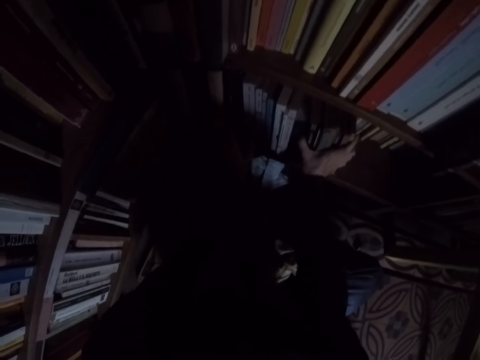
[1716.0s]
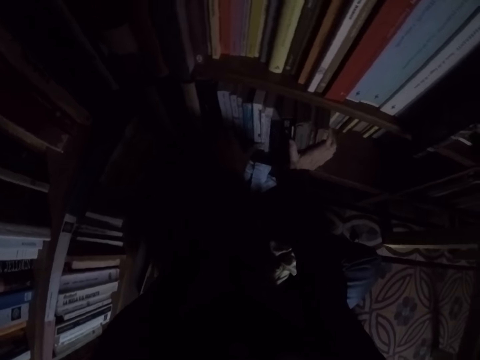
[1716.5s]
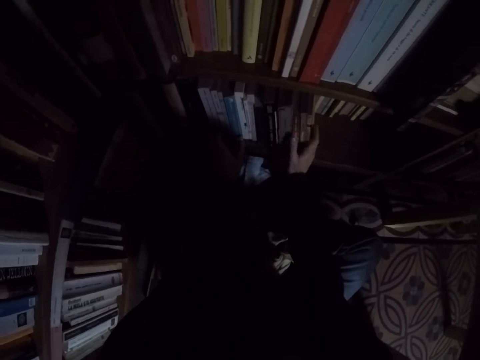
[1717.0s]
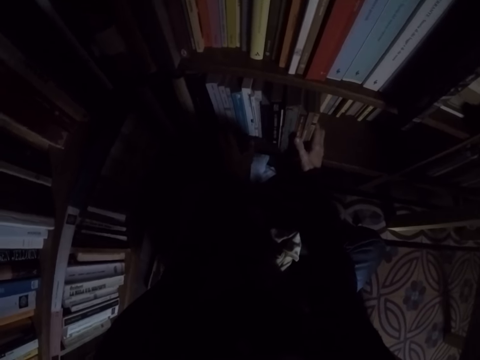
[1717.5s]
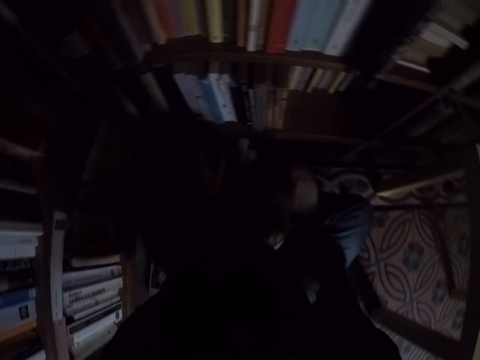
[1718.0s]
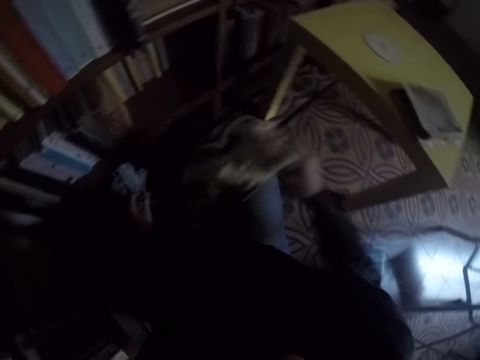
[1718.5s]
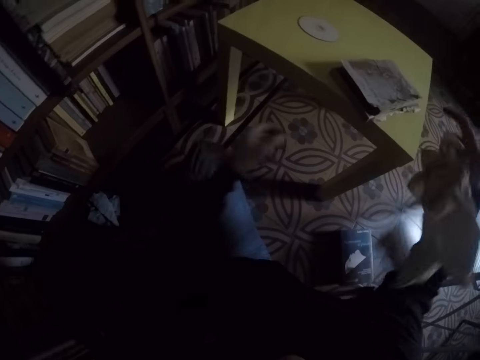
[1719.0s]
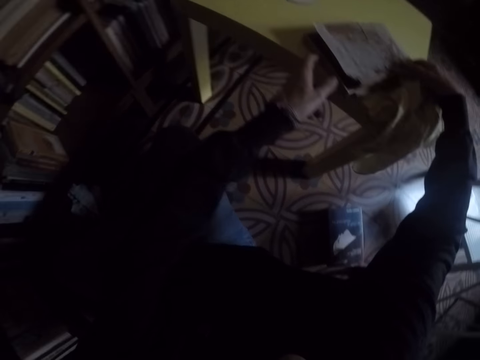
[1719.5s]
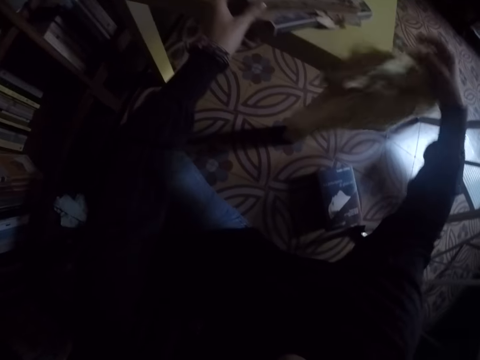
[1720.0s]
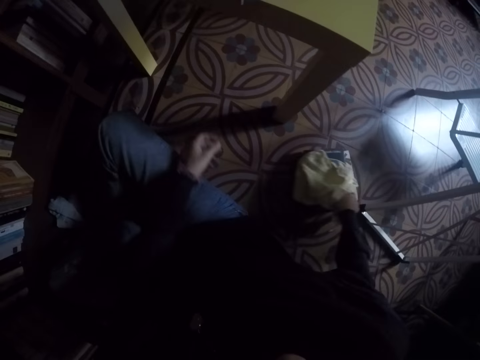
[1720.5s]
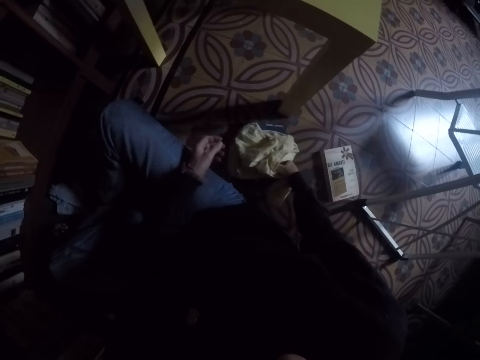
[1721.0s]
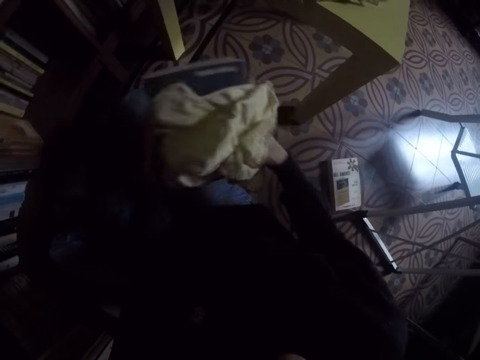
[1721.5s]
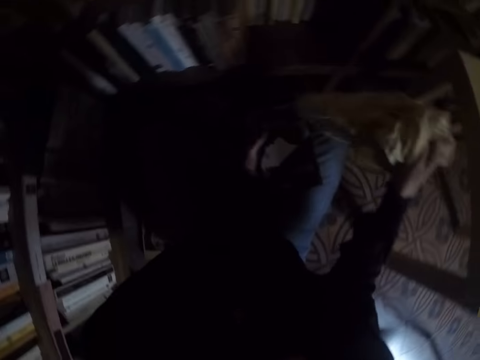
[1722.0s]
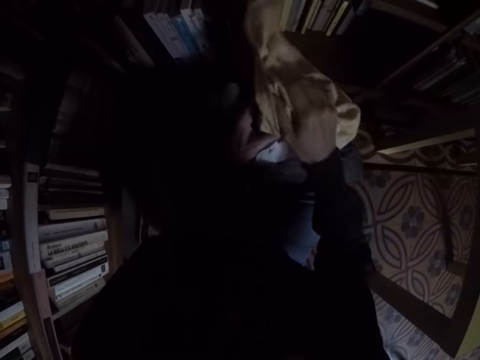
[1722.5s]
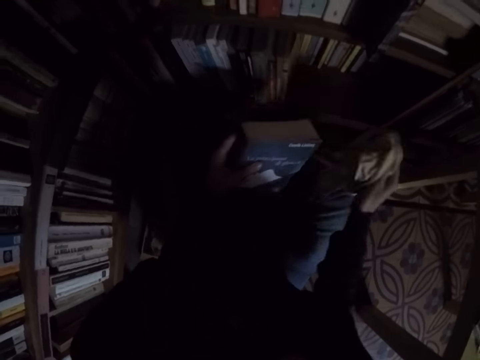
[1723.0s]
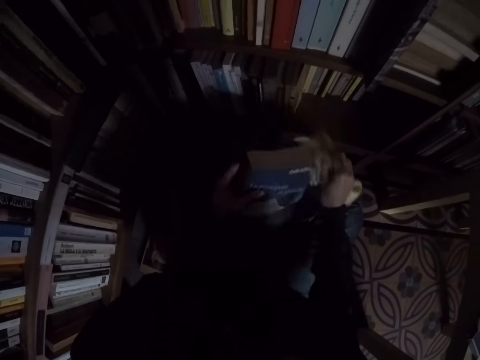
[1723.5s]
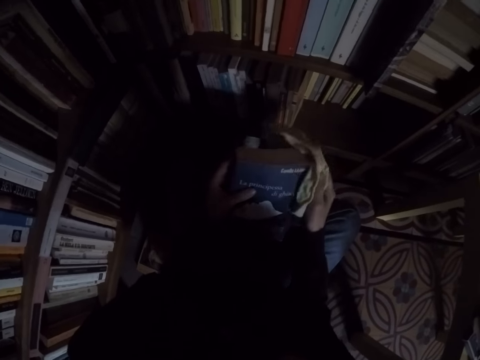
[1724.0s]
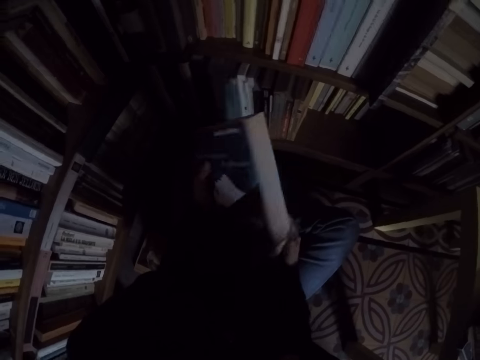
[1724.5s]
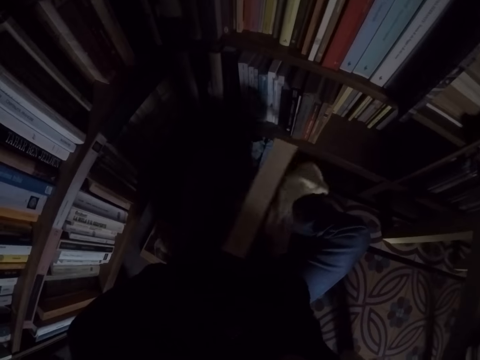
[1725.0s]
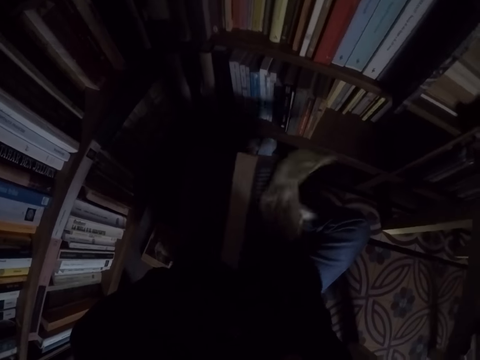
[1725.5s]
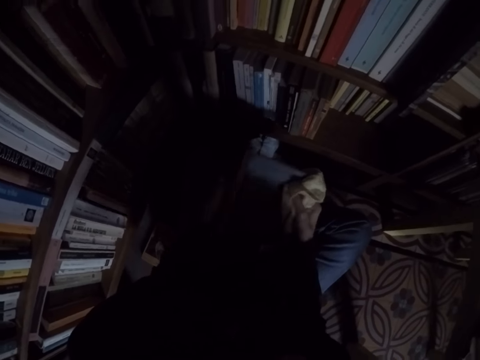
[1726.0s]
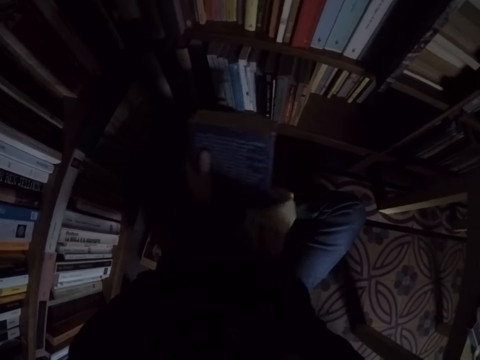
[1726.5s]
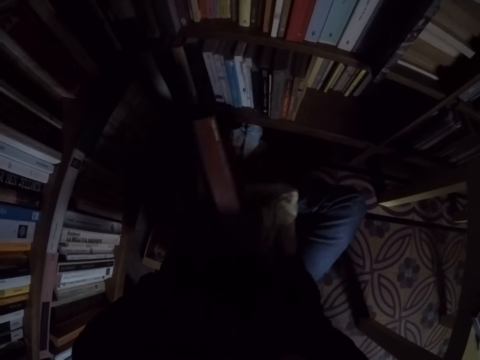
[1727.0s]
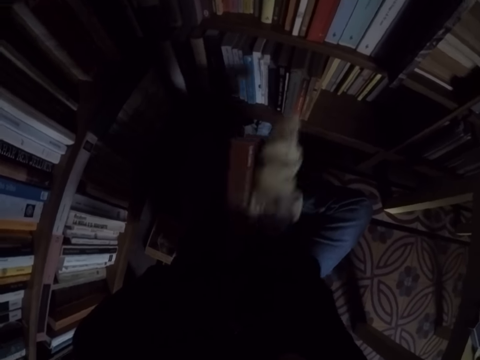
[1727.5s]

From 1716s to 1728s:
The camera wearer picks the rag on his leg. He moves a book on the table. He picks another book from the pile of books on the floor. He cleans the book with the rag.

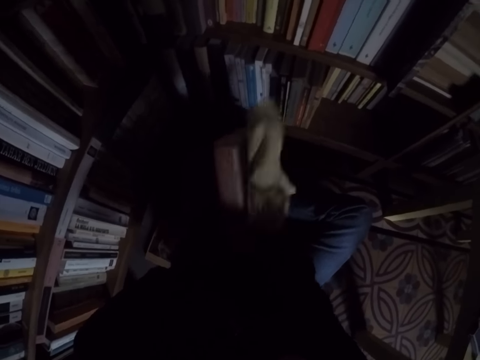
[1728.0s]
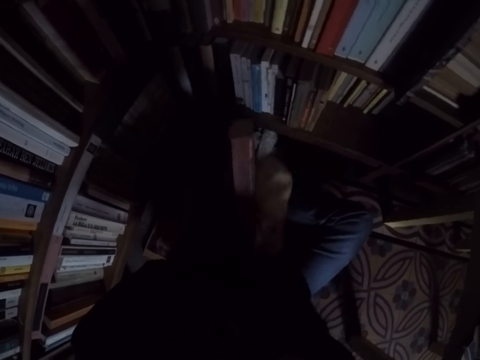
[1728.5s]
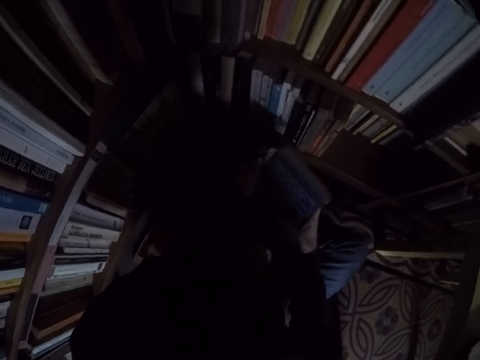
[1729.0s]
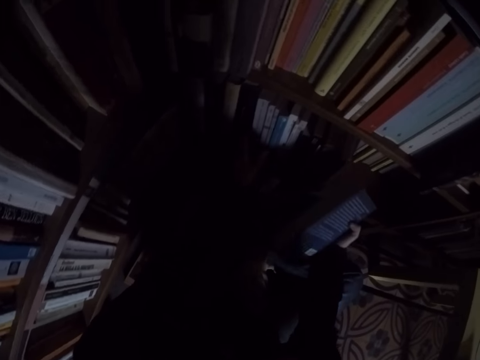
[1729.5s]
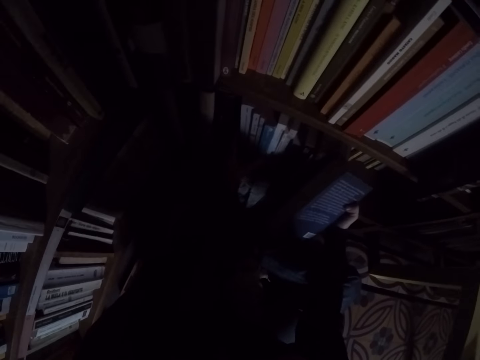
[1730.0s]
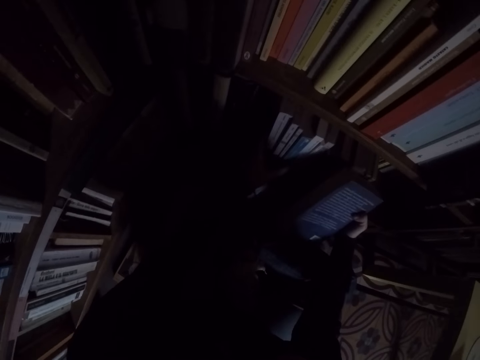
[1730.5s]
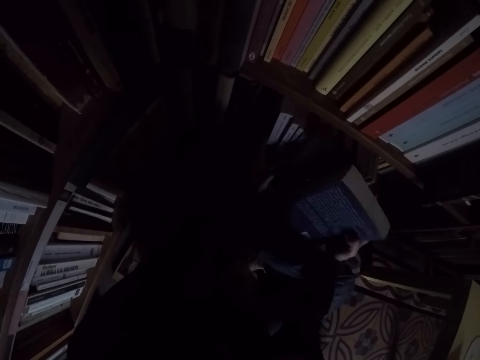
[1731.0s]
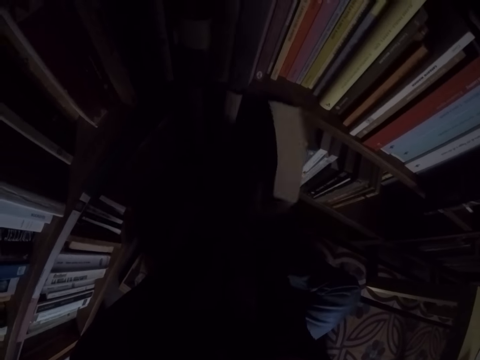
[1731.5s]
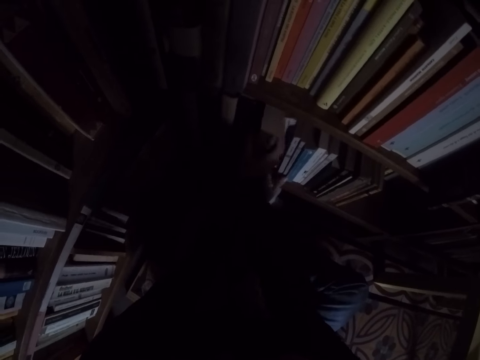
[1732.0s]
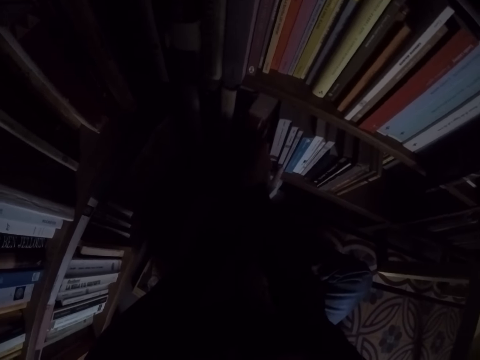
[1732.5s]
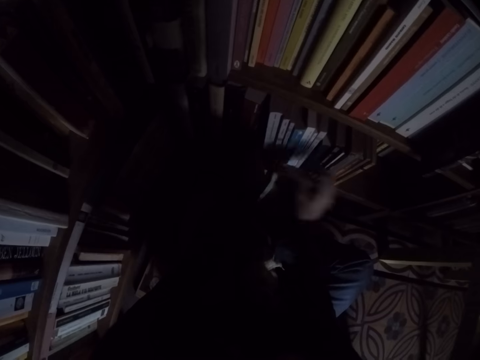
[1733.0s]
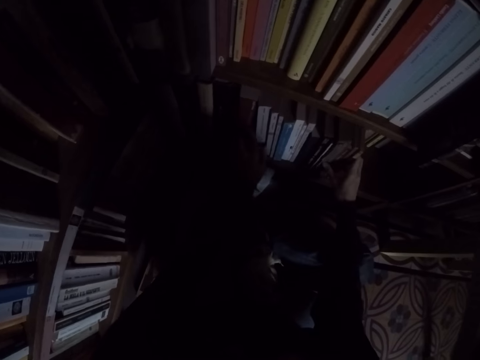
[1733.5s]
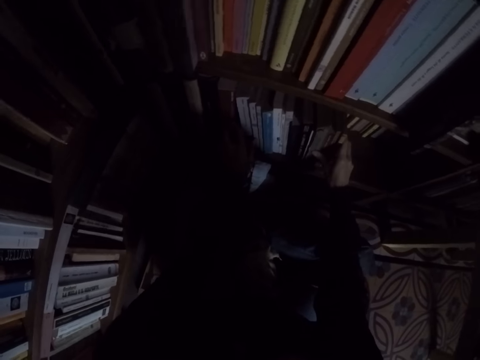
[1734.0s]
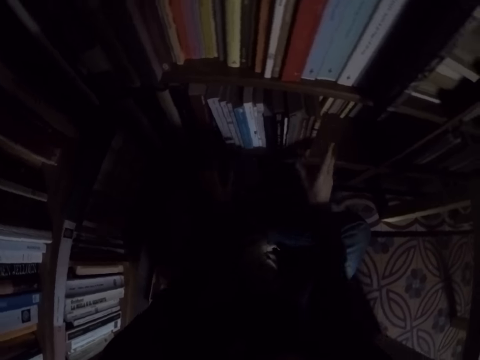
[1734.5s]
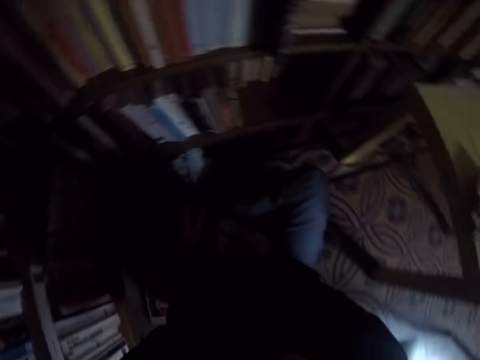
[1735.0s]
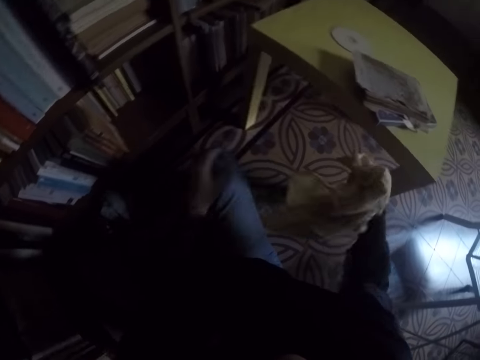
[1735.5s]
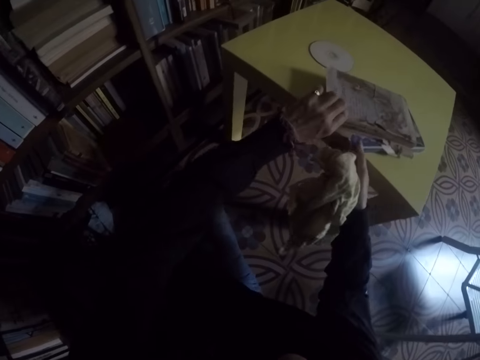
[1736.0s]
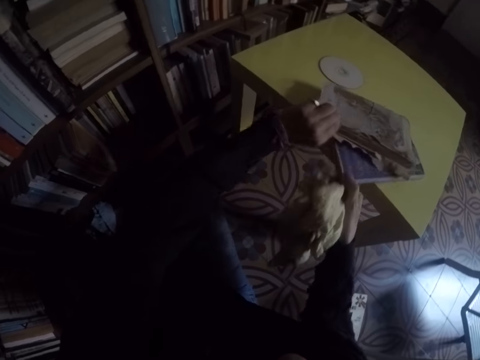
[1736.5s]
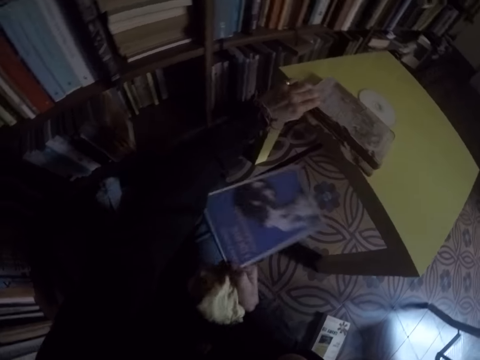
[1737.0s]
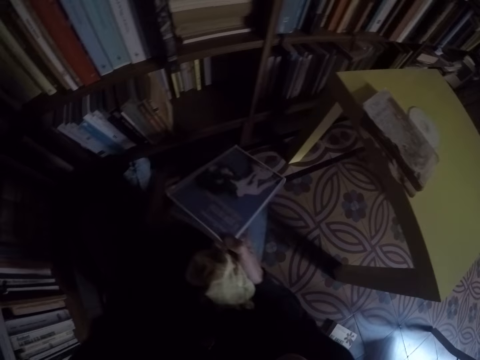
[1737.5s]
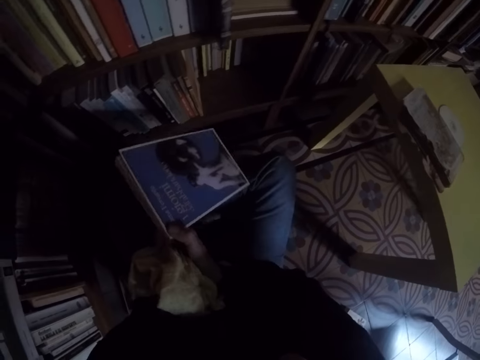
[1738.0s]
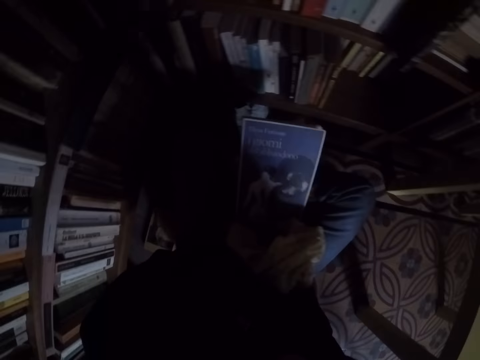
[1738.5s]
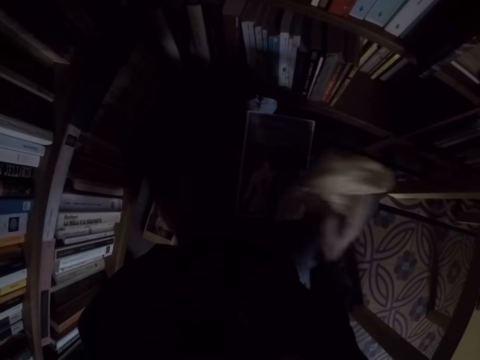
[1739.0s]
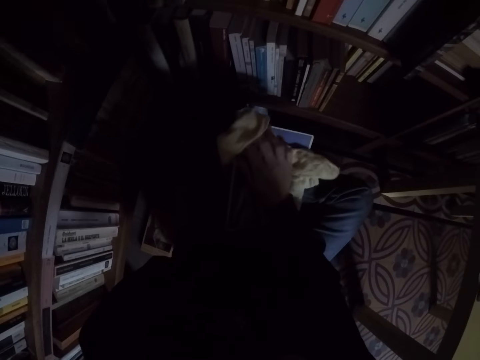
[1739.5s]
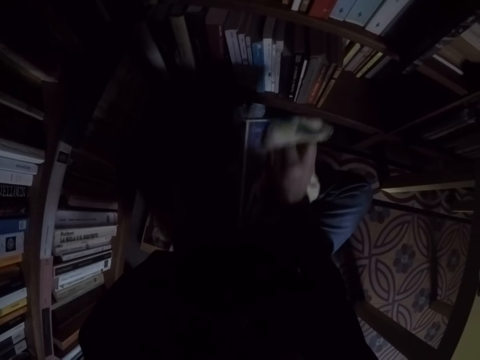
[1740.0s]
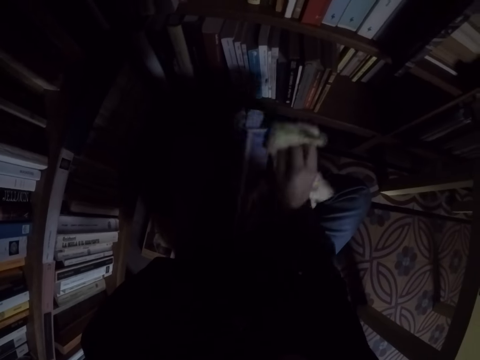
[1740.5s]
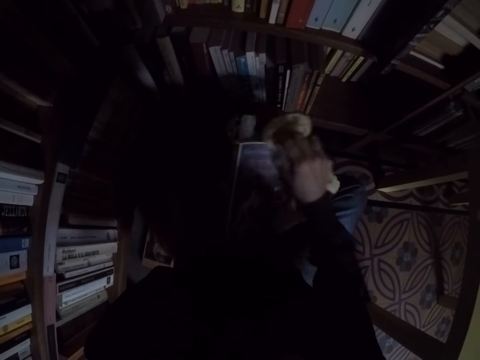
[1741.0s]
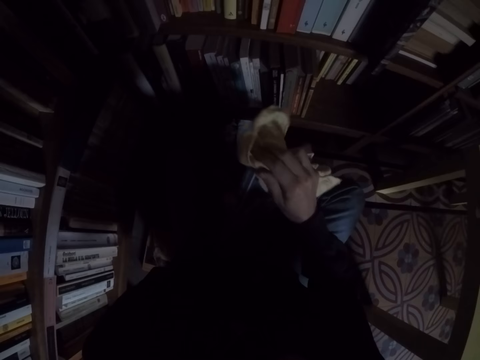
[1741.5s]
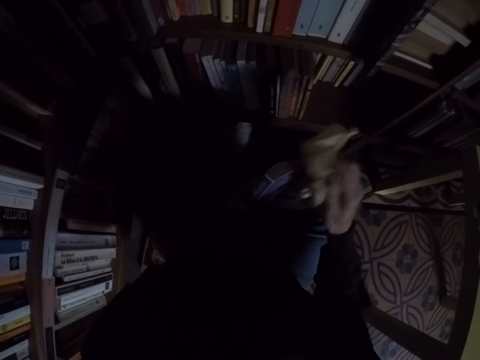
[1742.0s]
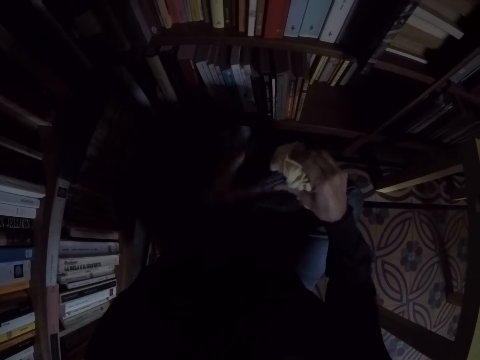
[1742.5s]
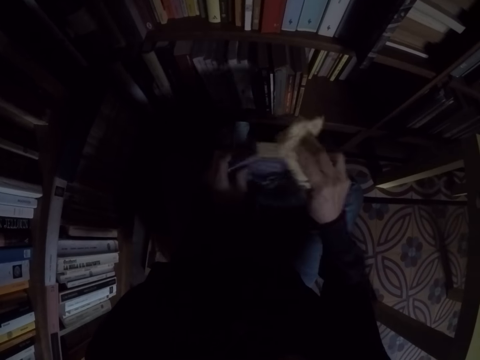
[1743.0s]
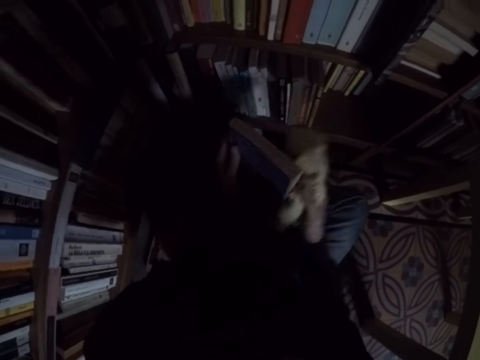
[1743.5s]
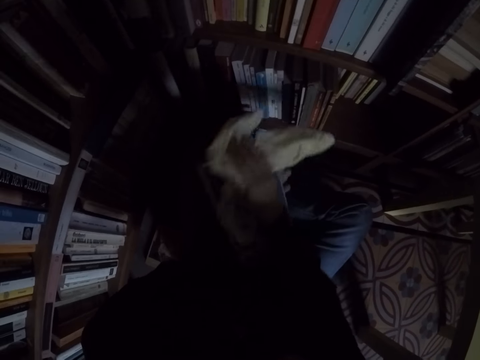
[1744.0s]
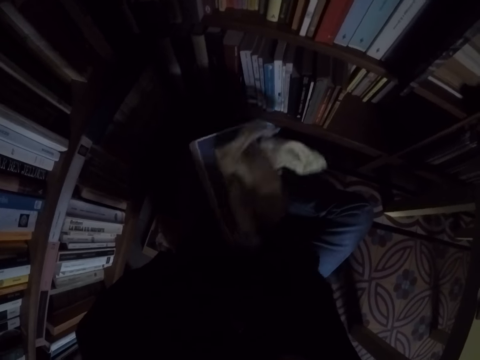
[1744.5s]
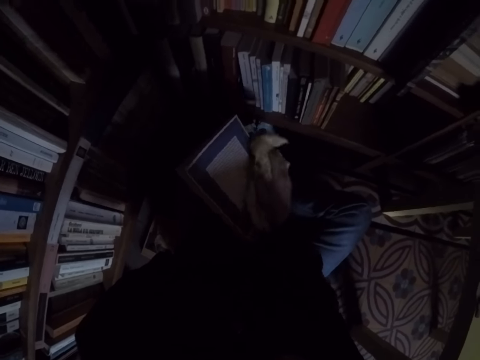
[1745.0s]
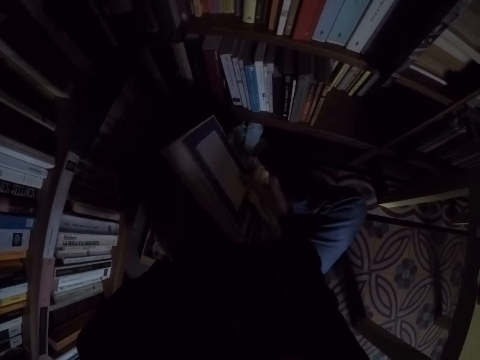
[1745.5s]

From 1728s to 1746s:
The camera wearer drops the rag on his leg. He places the book in the bookshelf. He pulls the books in the shelf. He picks the rag on his leg. He picks another book from the table. He cleans the book with the rag.
